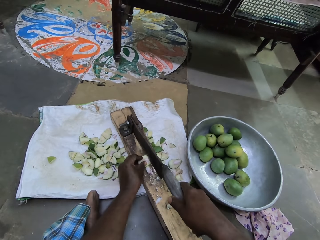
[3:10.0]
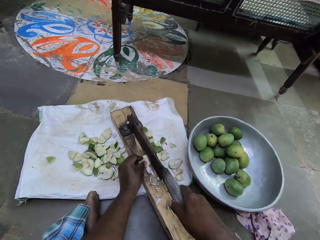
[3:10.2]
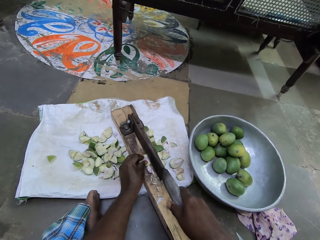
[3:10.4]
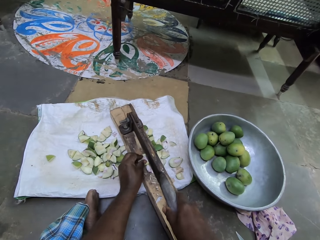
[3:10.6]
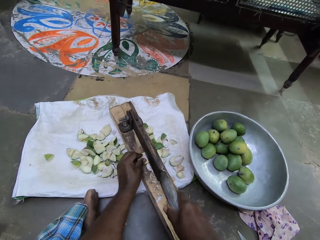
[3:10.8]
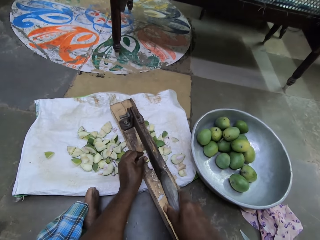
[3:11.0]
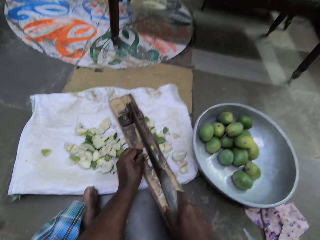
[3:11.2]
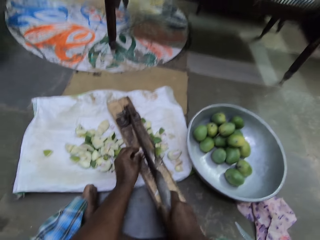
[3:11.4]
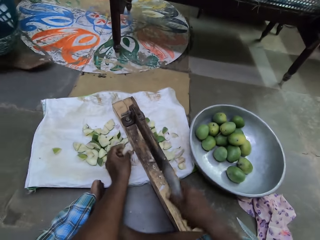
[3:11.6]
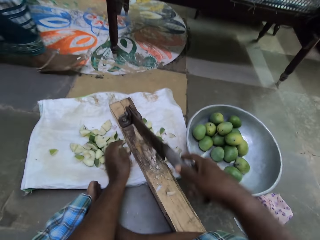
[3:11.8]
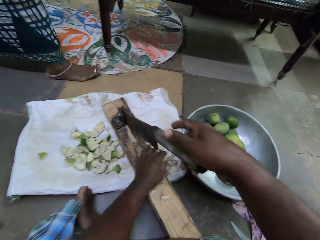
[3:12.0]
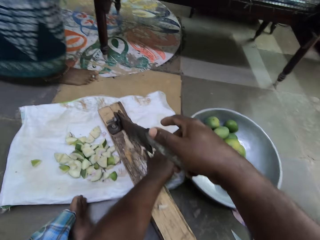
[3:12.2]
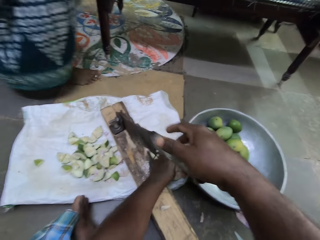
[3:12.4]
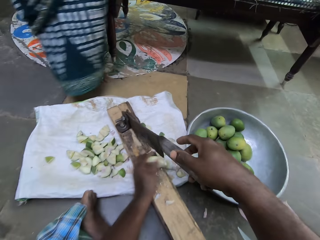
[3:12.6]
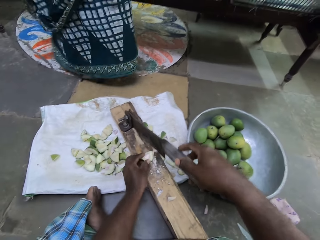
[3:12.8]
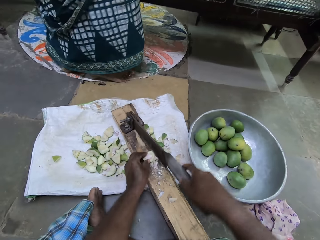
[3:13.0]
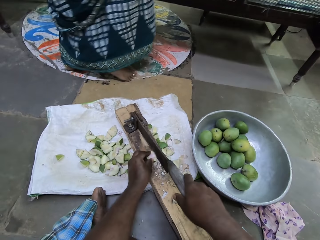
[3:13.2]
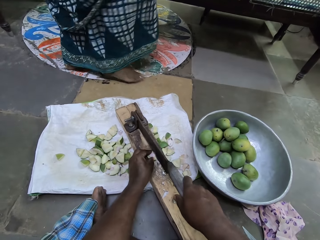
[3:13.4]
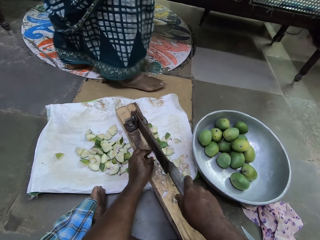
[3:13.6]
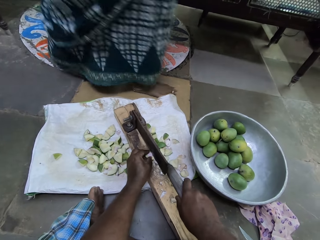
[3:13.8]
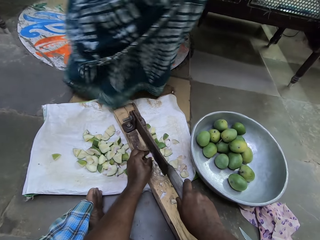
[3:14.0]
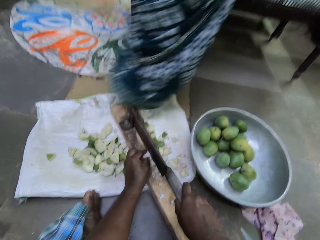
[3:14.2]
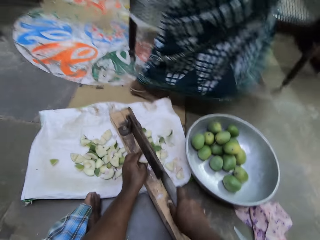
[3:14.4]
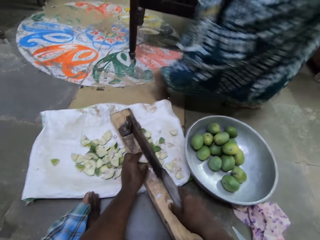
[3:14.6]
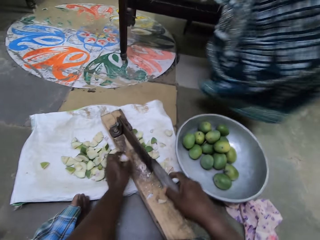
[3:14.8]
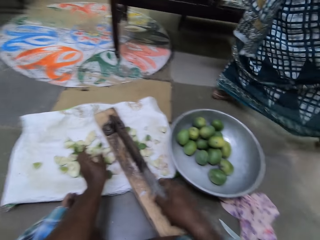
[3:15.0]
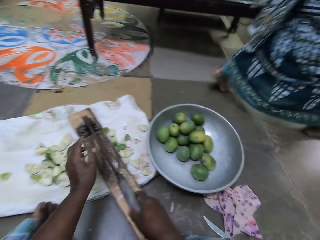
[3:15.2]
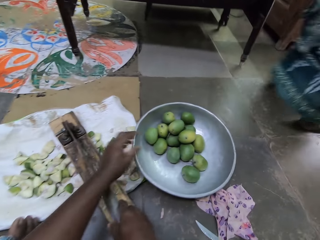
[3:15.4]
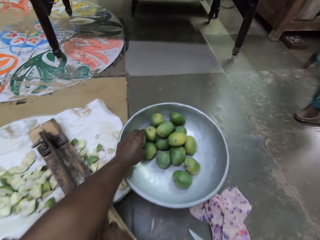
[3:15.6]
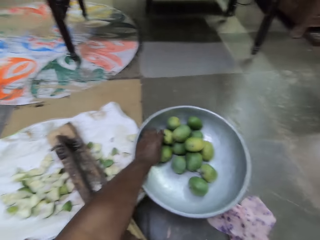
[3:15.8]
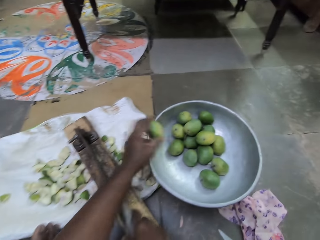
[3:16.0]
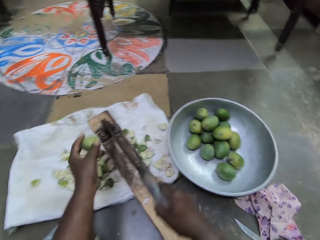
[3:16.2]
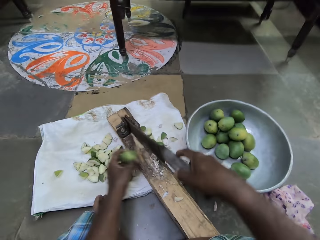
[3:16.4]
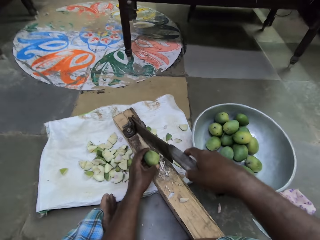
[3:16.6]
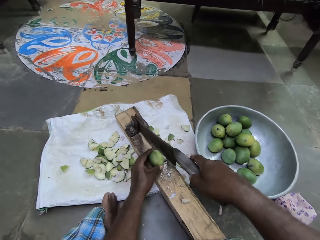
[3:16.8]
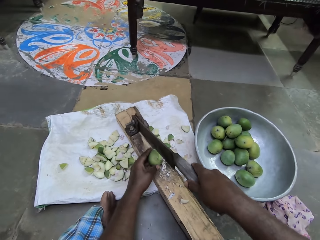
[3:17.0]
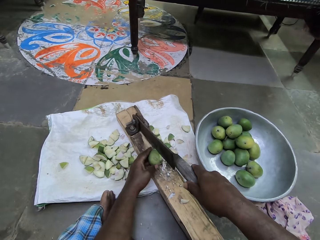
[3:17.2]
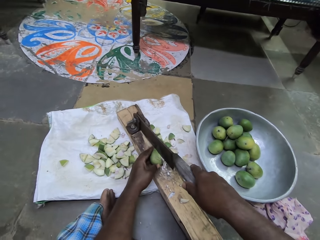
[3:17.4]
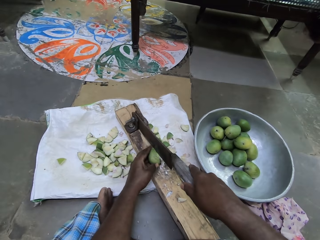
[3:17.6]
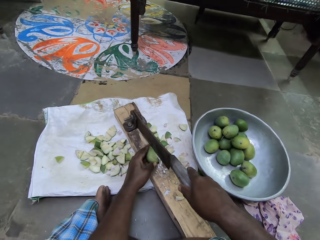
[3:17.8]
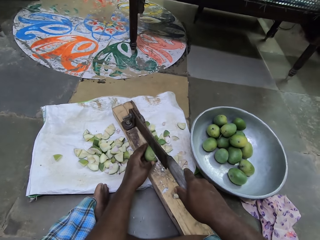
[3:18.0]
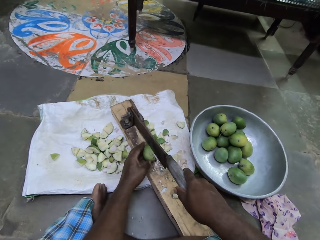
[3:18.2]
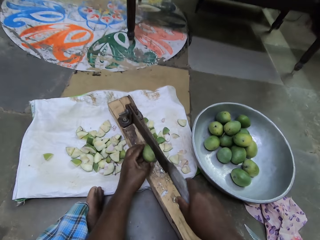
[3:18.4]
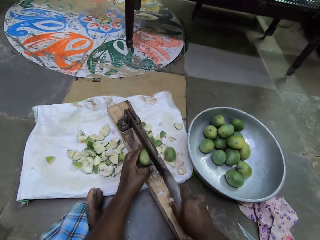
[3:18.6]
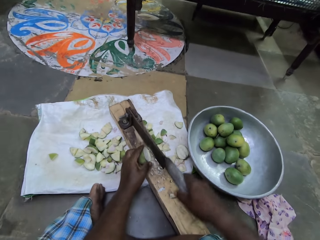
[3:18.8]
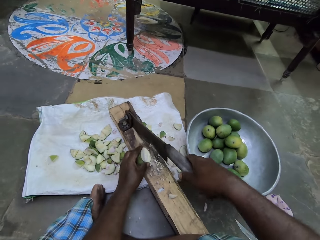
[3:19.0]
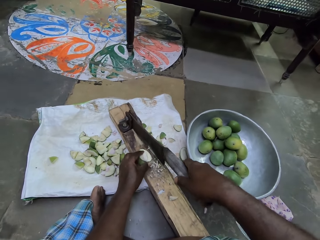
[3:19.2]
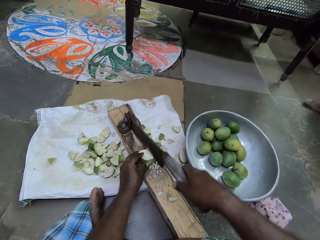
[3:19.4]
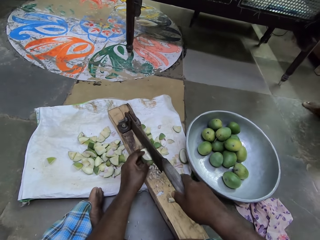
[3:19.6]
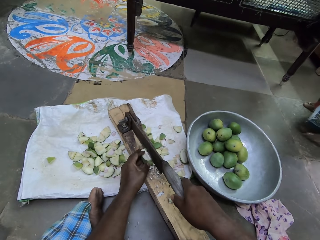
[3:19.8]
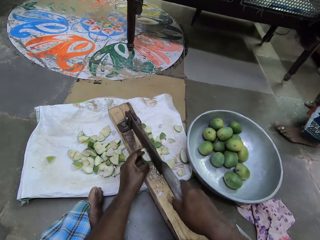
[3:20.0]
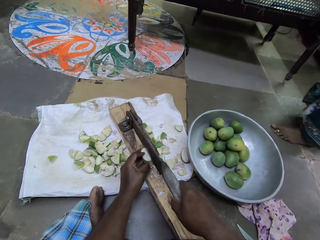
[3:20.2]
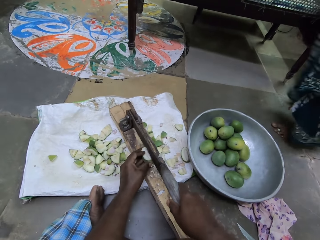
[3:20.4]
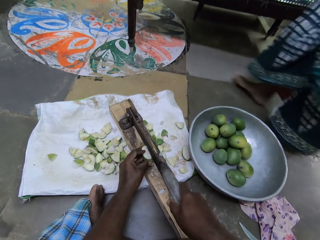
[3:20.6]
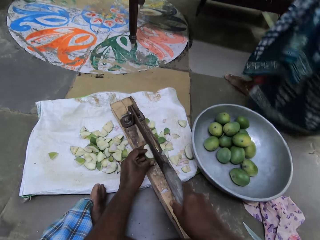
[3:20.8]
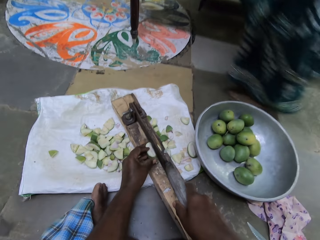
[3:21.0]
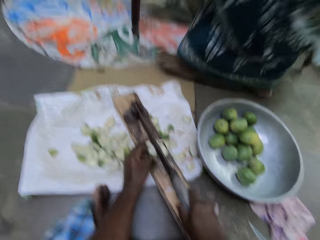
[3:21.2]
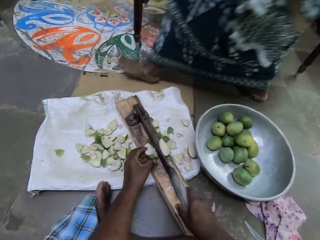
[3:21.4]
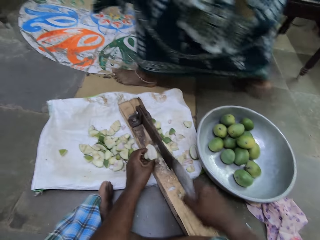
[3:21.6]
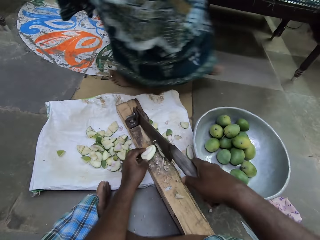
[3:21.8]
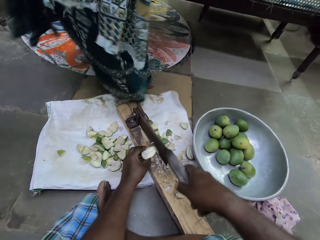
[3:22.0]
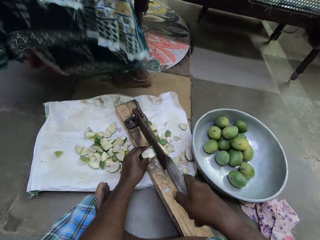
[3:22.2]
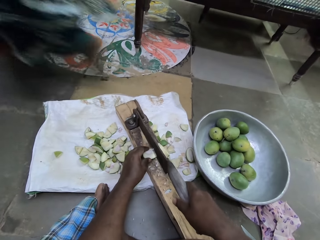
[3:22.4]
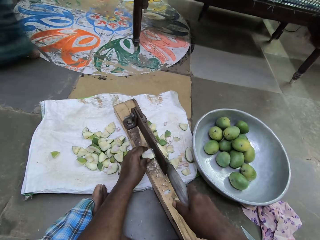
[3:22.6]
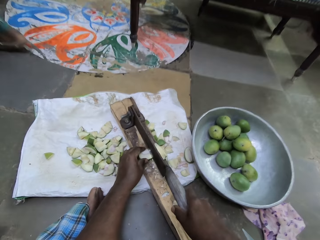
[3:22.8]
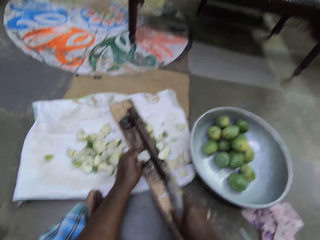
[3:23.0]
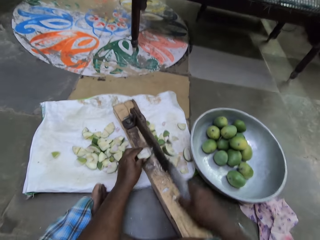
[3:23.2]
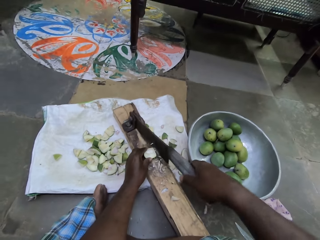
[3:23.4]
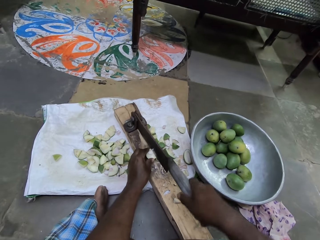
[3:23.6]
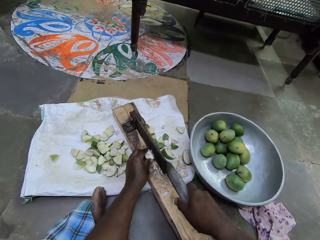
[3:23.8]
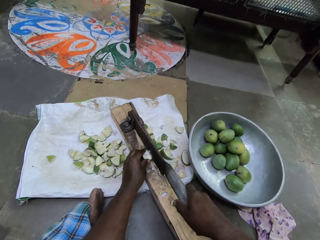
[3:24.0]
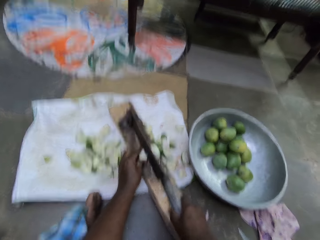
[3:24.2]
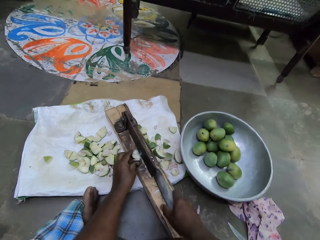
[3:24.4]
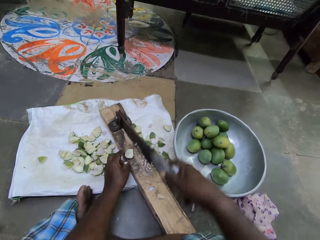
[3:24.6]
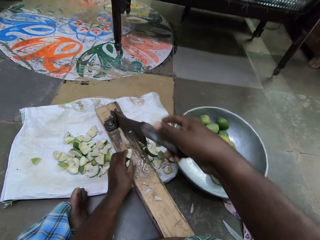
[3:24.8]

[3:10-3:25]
A woman walks past the camera wearer. The woman adjusts a chair with her body. The camera wearer picks a mango from a bowl on the ground with his left hand. He places the mango in his left hand on the base of the laminate floor cutter. He cuts the mango with the laminate floor cutter in his right hand. The woman walks past the camera wearer.

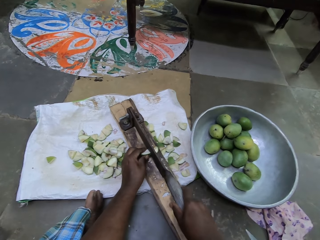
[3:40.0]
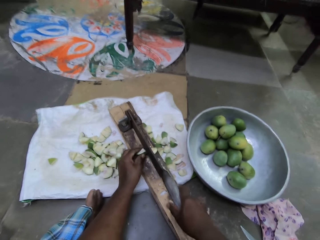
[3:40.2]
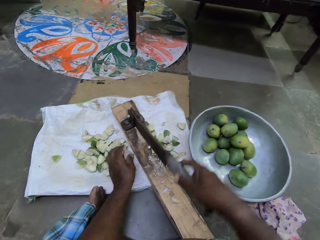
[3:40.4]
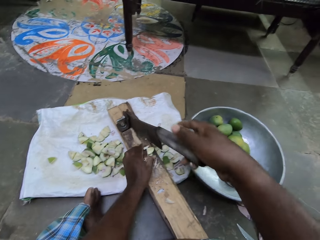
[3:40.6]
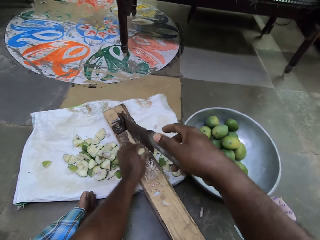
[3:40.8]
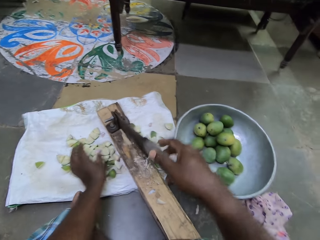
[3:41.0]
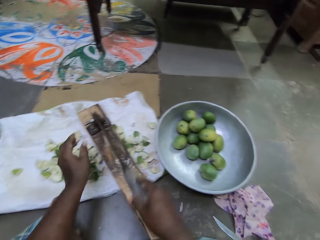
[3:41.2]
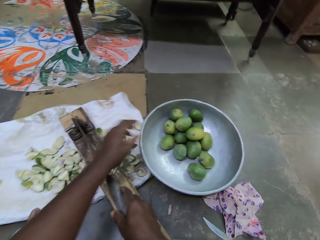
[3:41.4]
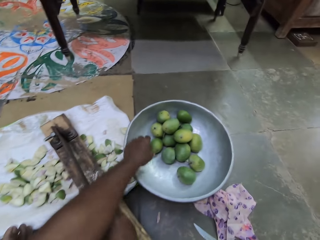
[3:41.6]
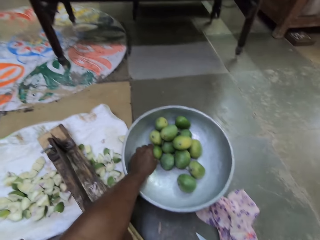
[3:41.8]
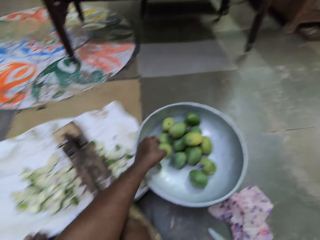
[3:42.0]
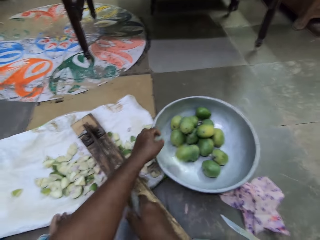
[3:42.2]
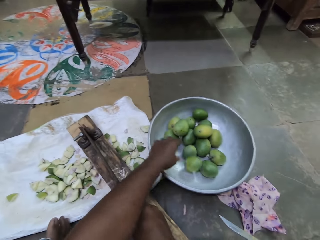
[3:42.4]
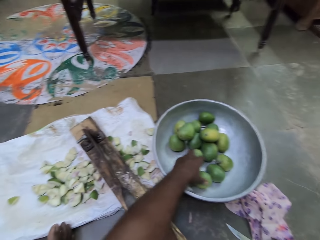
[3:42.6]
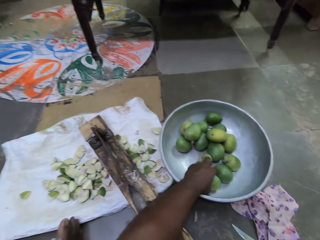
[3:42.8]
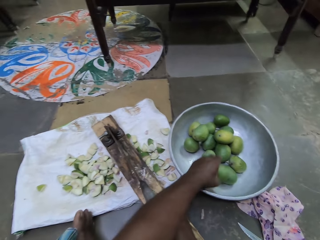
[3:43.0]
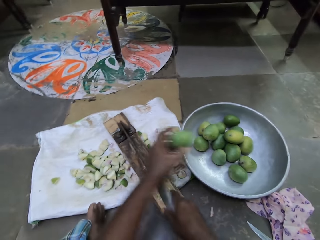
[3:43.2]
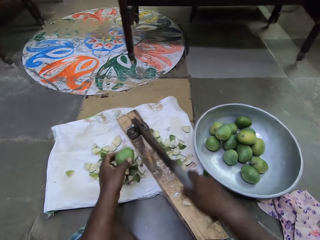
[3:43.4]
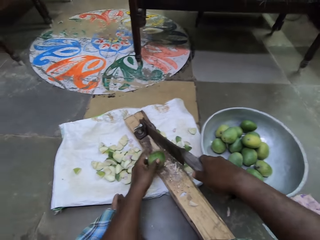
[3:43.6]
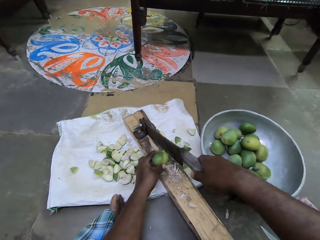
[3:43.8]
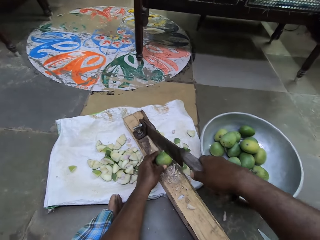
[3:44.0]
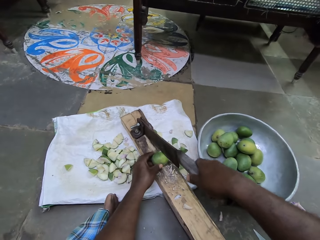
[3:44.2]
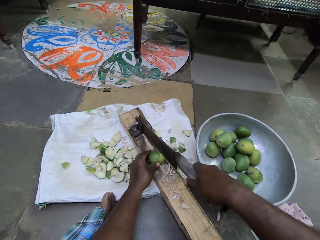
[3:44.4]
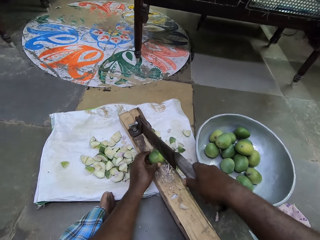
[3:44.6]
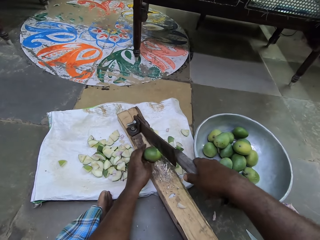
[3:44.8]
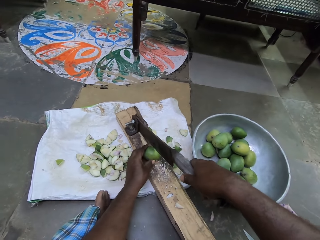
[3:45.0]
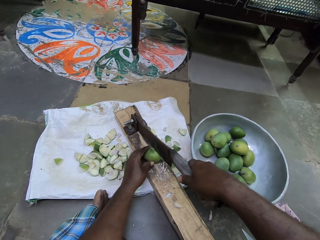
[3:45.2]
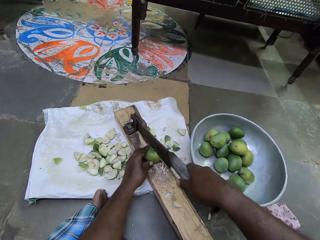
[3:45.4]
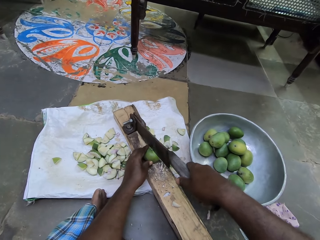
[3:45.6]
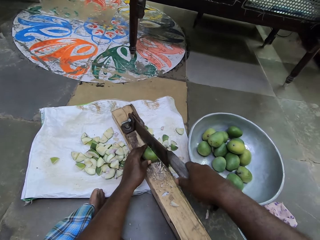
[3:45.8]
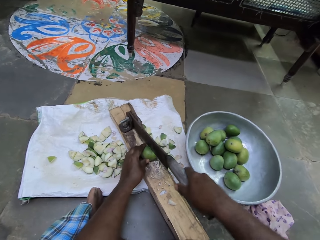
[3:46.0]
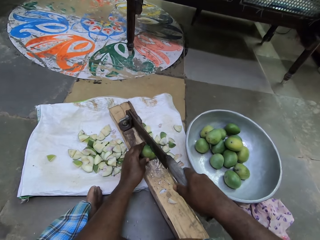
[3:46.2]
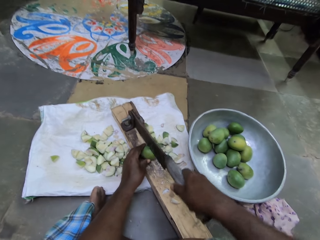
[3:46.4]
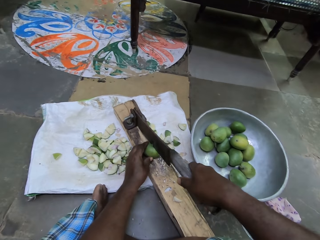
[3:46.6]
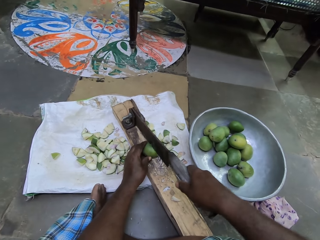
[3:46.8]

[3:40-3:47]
The camera wearer picks a mango from a bowl on the ground with his left hand. He places the mango in his left hand on the base of the laminate floor cutter. He cuts the mango with the laminate floor cutter in his right hand.
